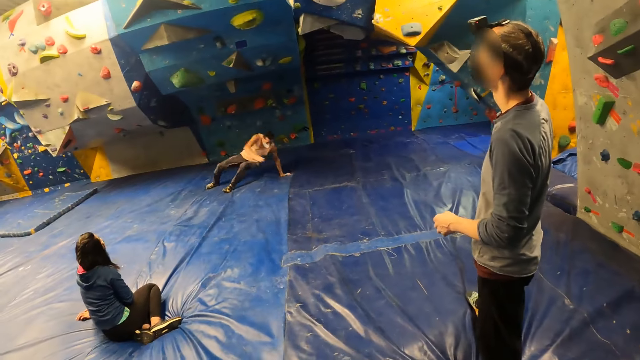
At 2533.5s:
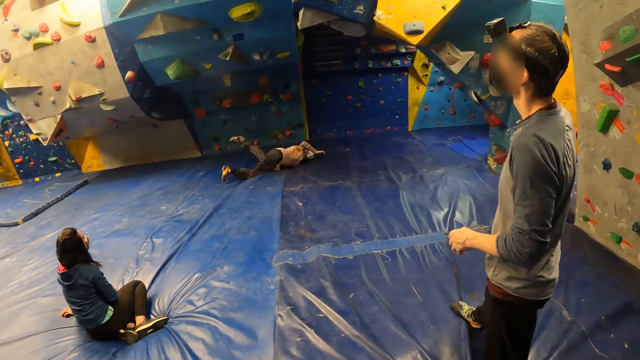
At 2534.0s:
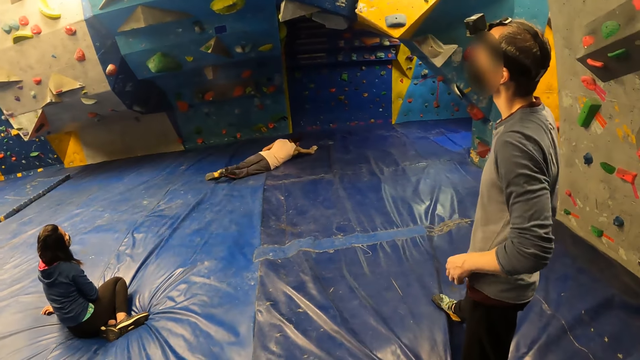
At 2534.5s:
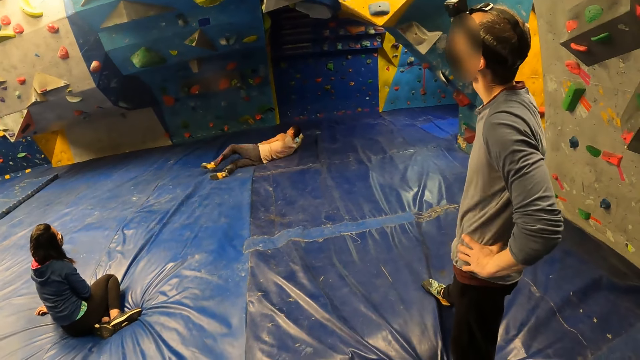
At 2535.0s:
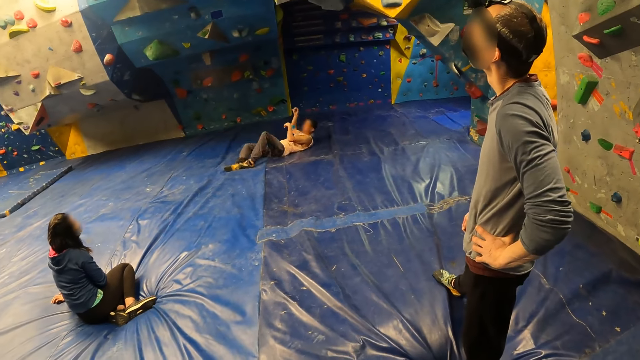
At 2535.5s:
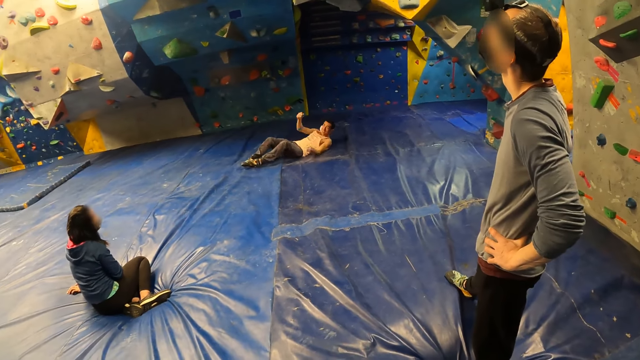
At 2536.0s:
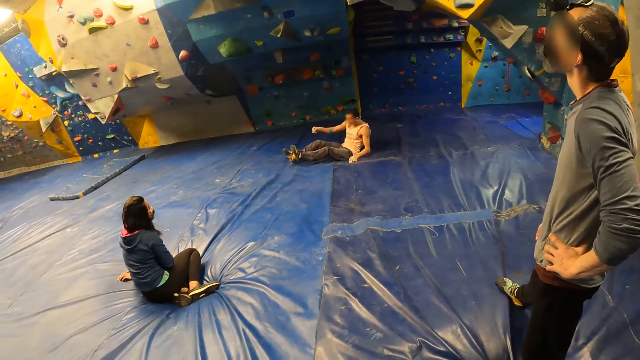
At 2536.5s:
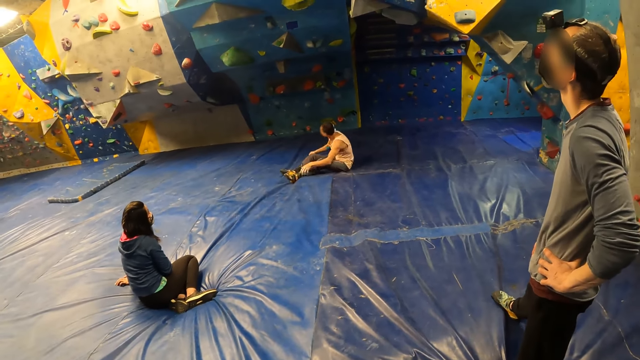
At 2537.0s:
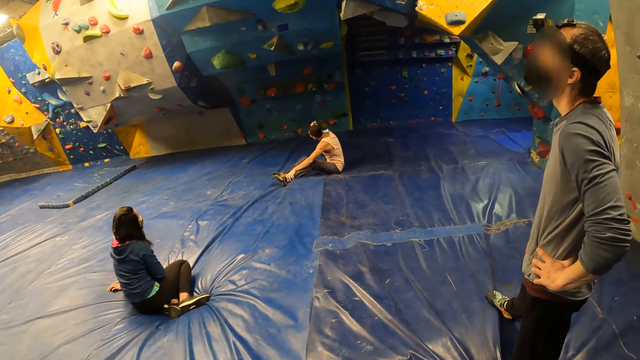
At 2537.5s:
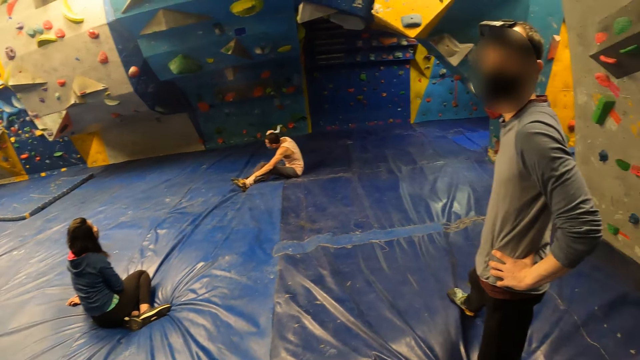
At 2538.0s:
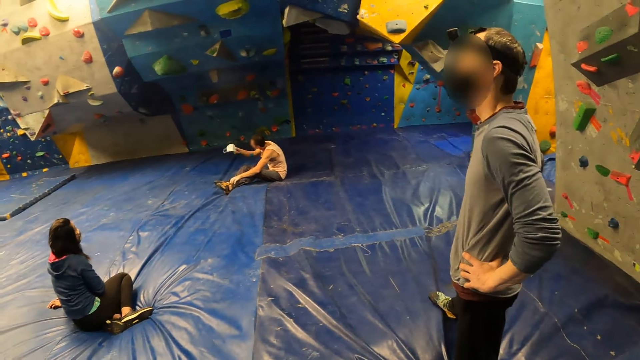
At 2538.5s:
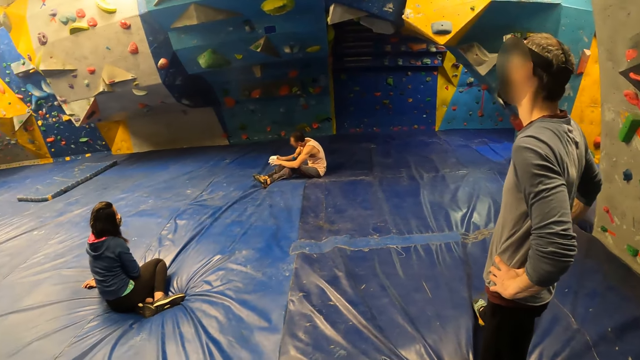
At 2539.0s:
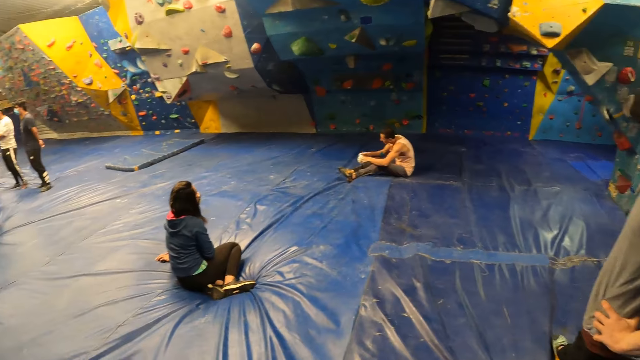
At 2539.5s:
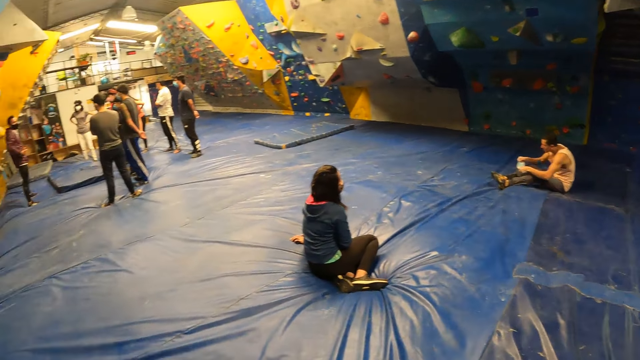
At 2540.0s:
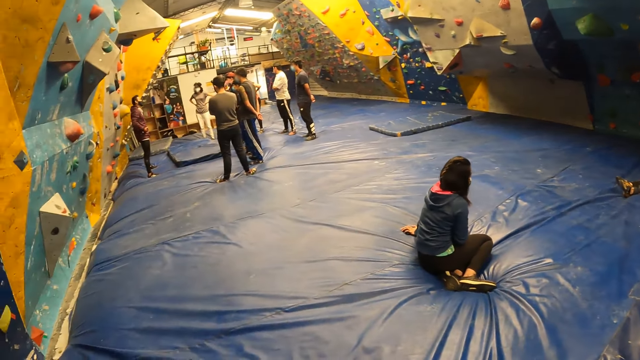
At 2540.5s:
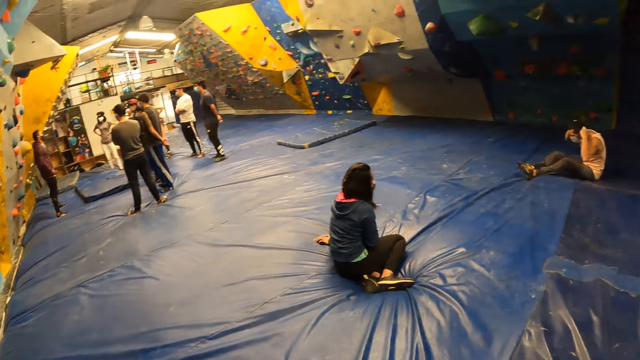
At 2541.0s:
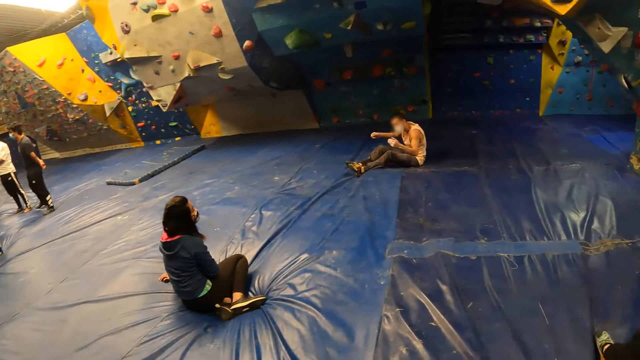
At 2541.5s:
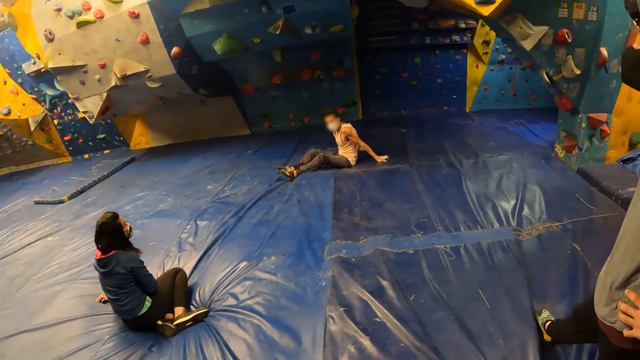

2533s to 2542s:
The man places his left hand on his waist. The camera wearer interacts with the man.

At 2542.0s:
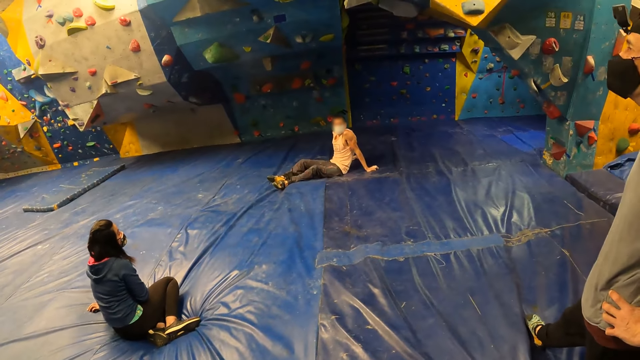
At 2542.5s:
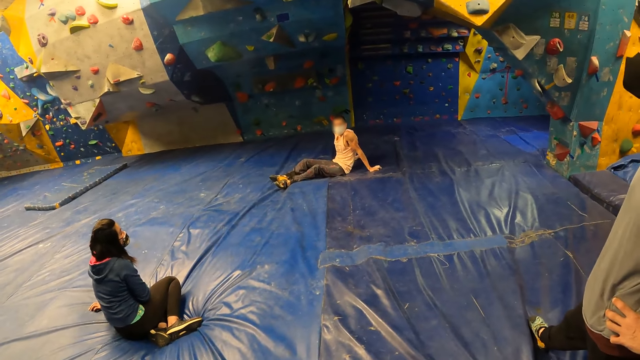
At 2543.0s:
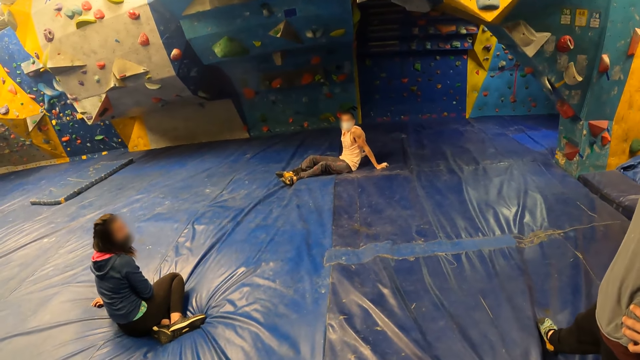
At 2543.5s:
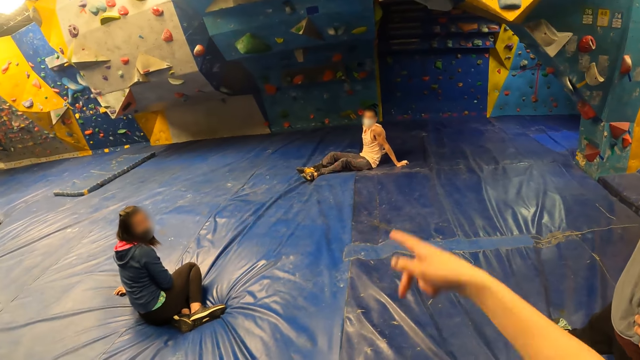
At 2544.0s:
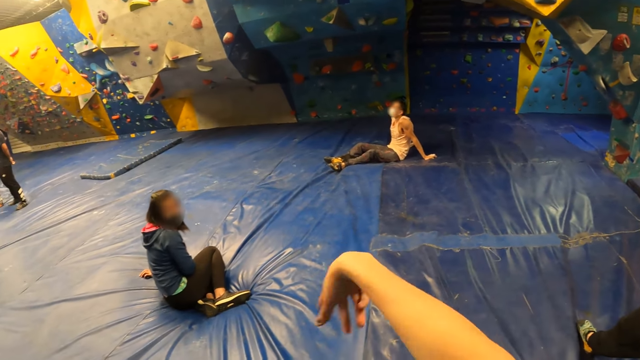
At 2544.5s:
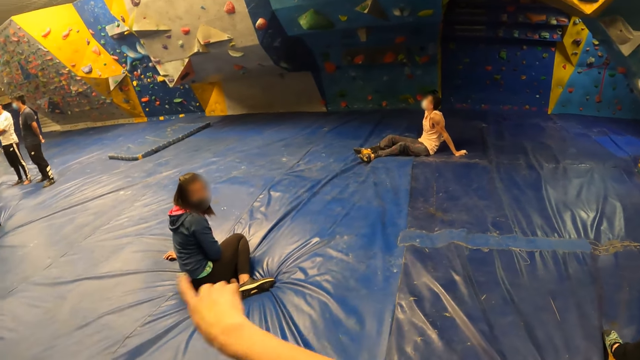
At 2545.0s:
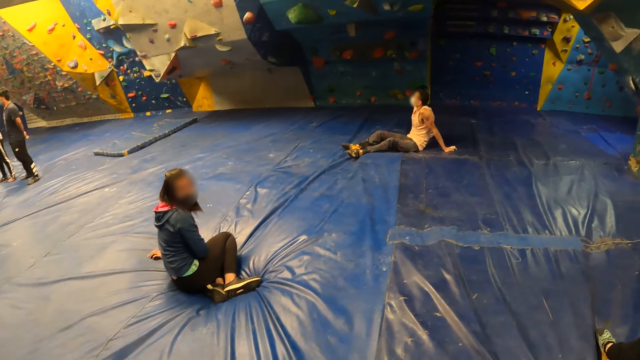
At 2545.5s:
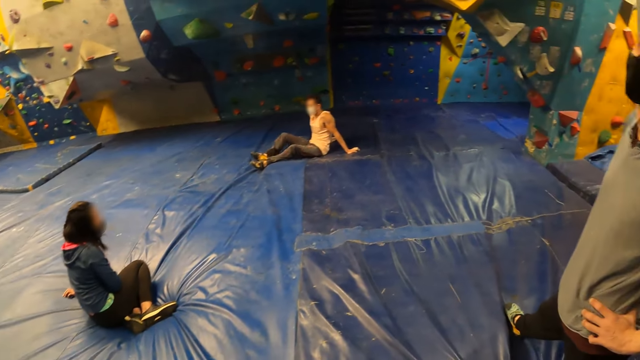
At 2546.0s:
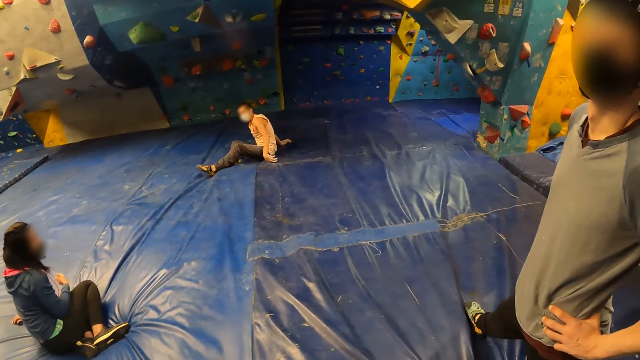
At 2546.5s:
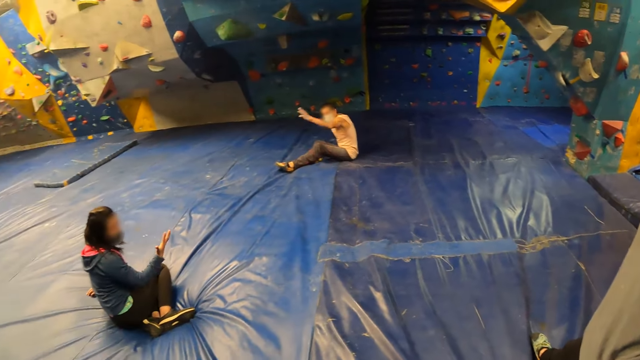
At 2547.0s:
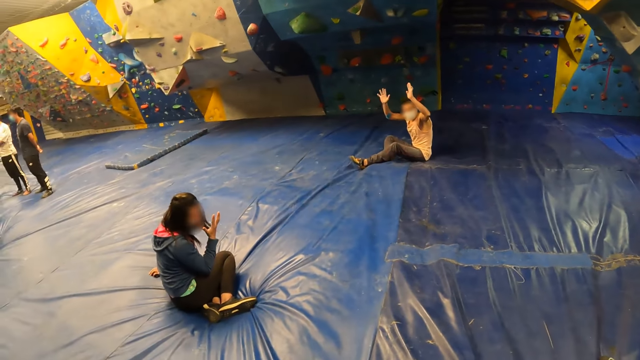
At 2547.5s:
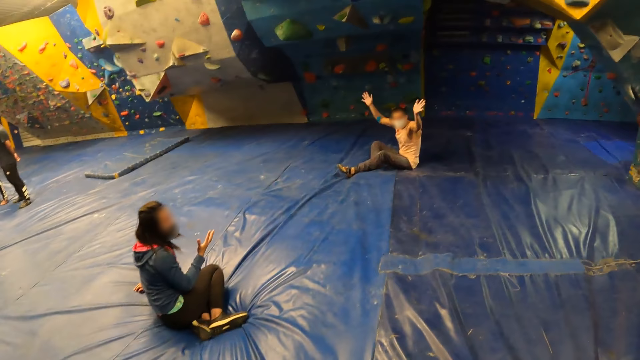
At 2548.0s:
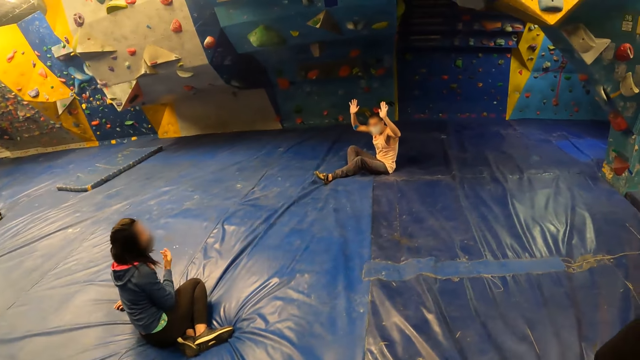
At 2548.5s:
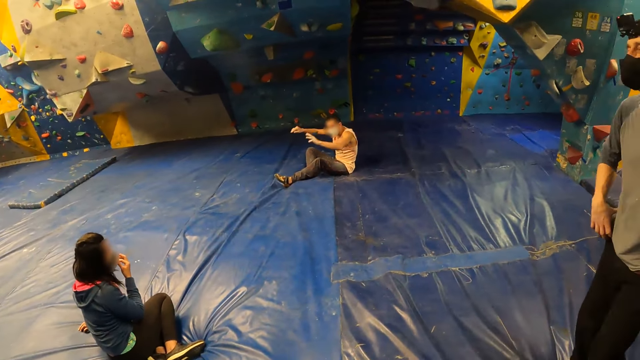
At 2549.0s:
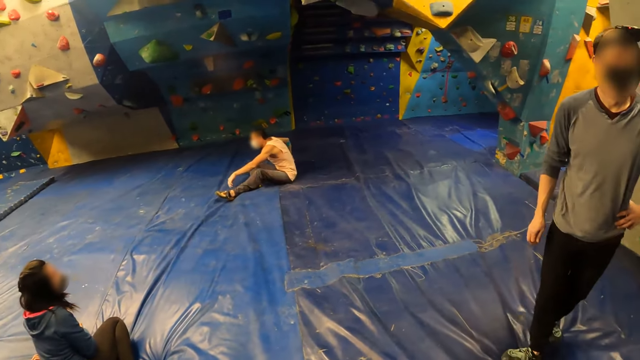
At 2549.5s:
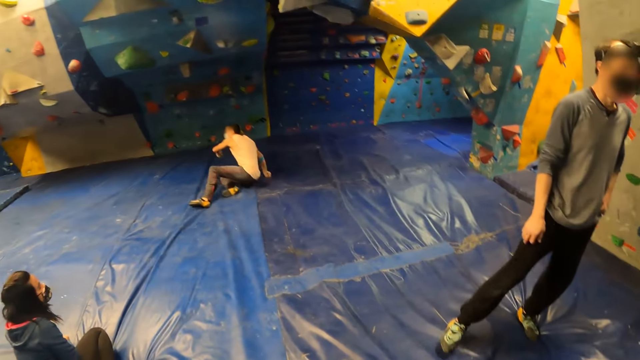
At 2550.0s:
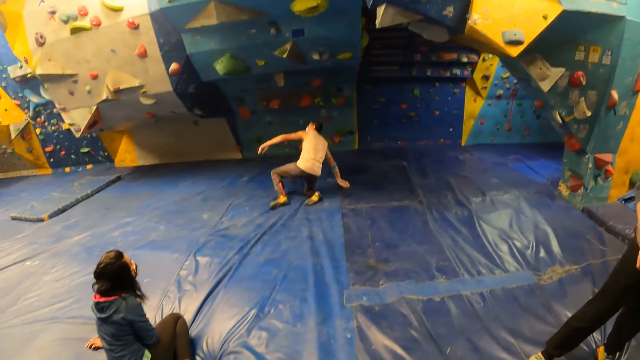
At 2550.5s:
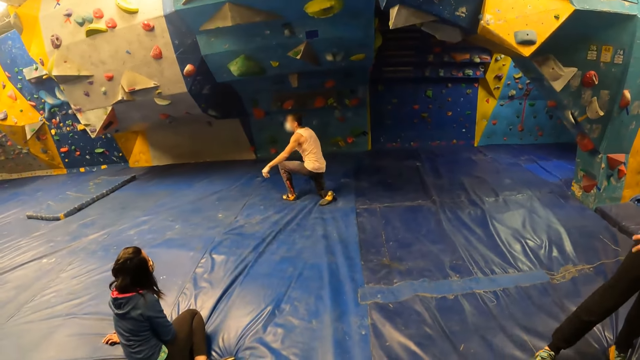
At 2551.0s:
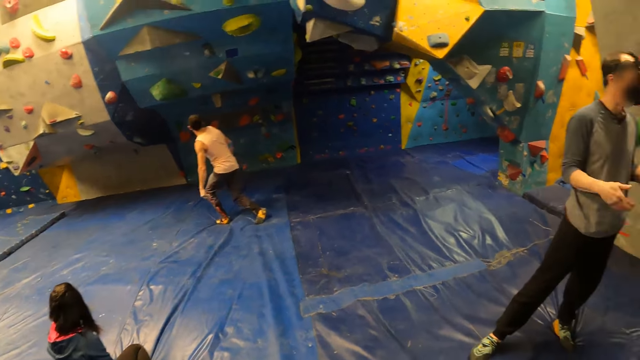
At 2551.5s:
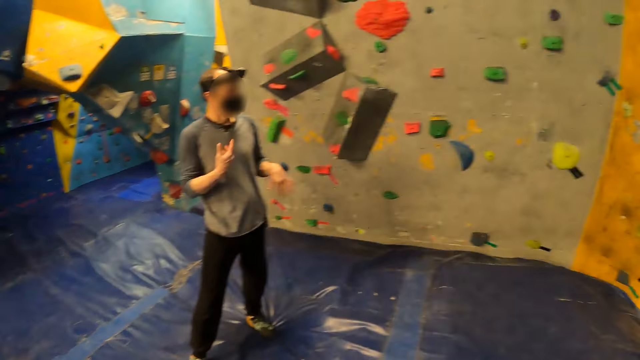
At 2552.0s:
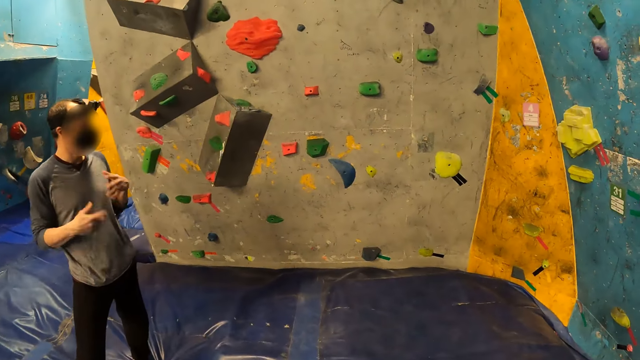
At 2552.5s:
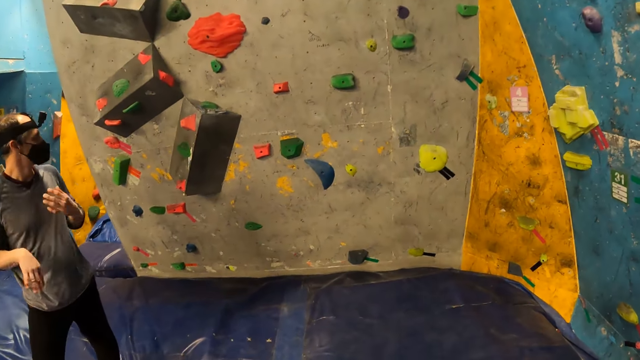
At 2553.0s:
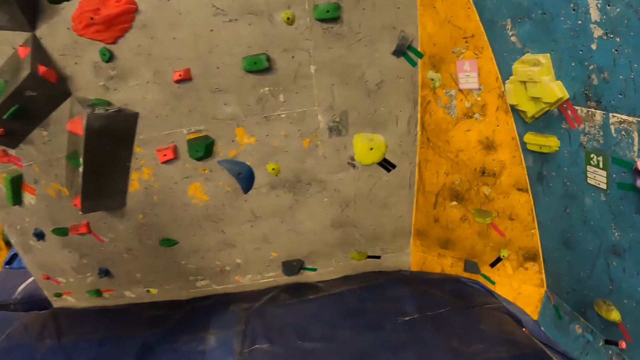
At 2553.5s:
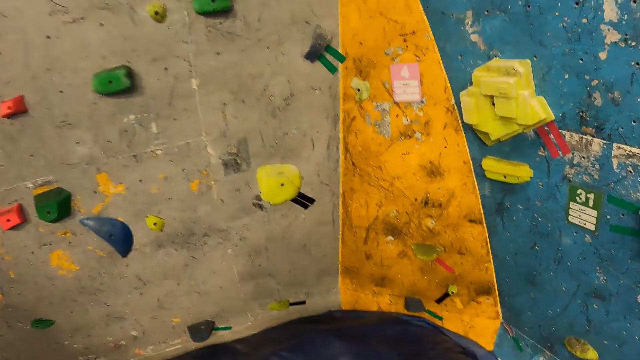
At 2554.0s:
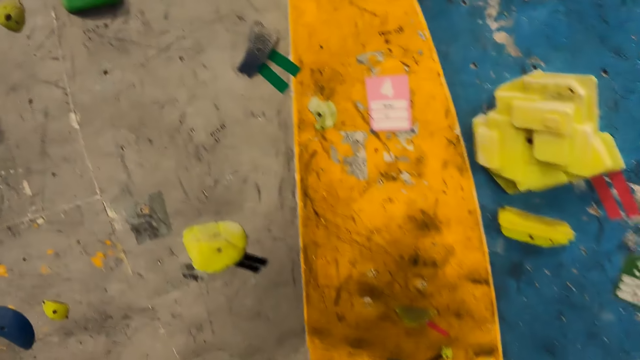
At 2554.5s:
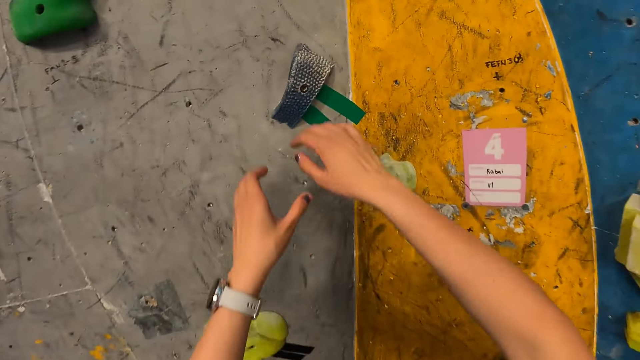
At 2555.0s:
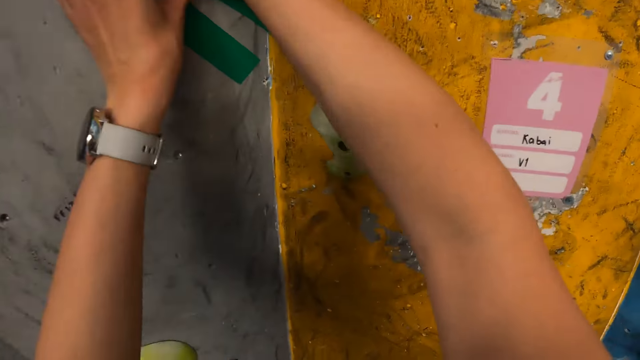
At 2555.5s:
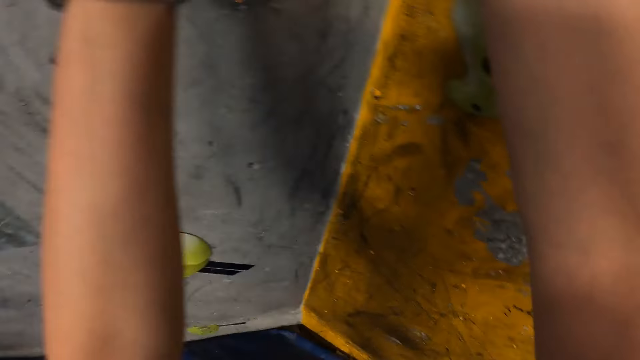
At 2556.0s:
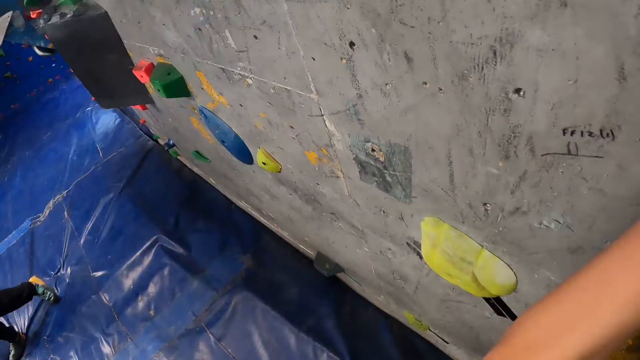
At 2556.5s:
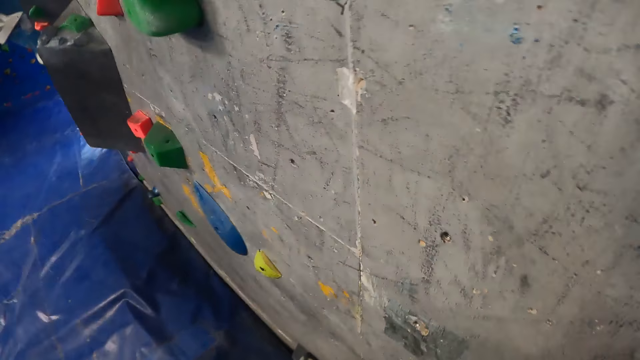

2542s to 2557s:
The camera wearer moves hands. They interact with a woman. A man waves at the camera wearer. The man stands from the bouldering mat. Another man shakes both hands. A person moves hands. The camera wearer places both hands on a bouldering rock on the wall.
